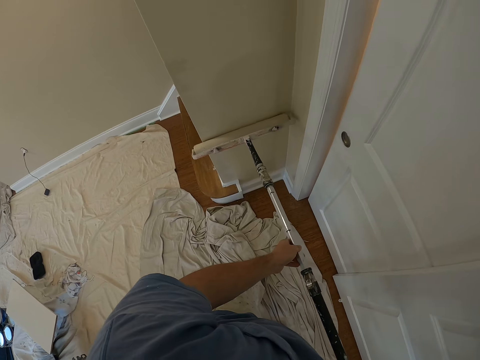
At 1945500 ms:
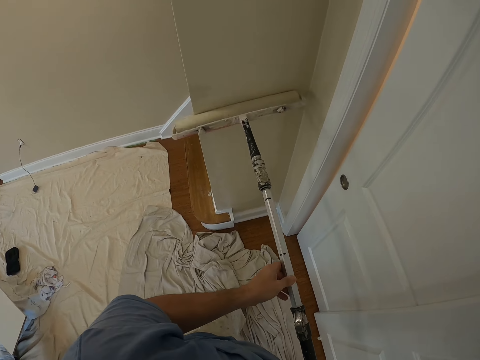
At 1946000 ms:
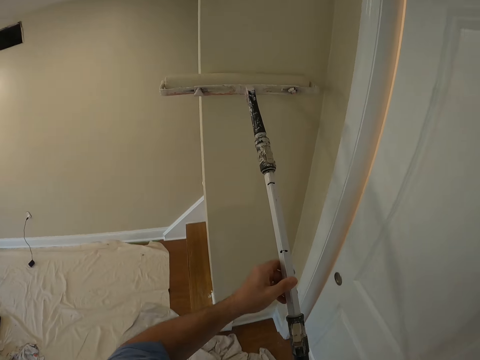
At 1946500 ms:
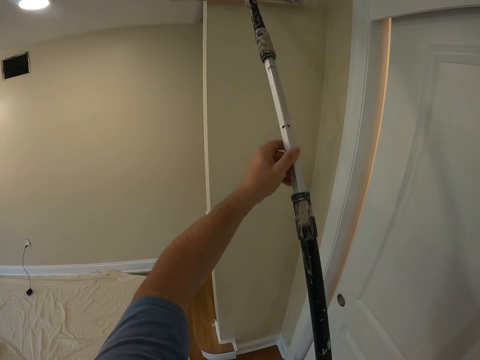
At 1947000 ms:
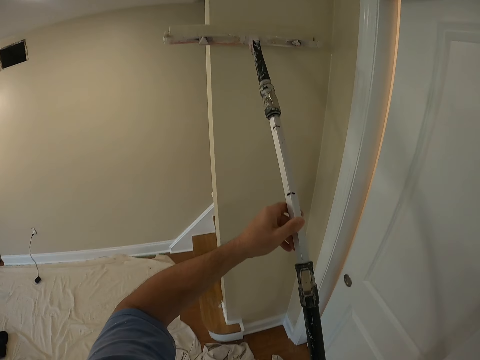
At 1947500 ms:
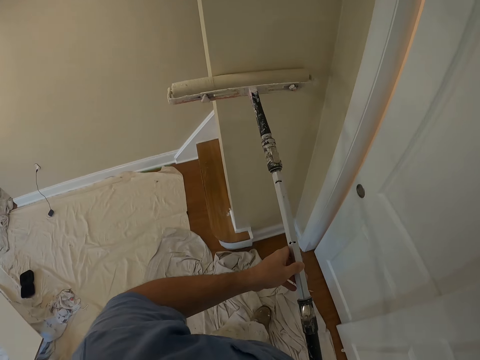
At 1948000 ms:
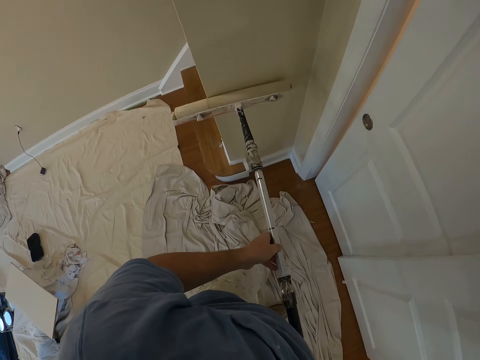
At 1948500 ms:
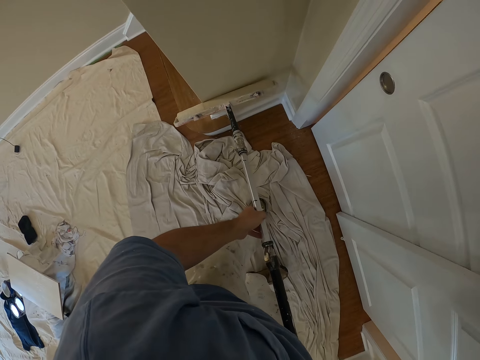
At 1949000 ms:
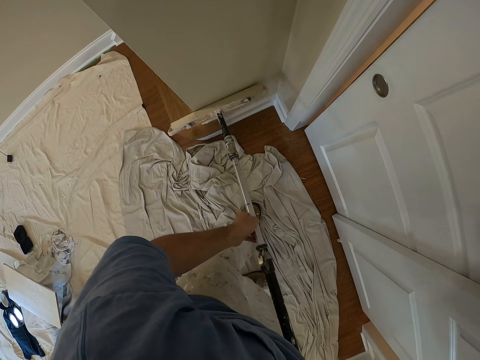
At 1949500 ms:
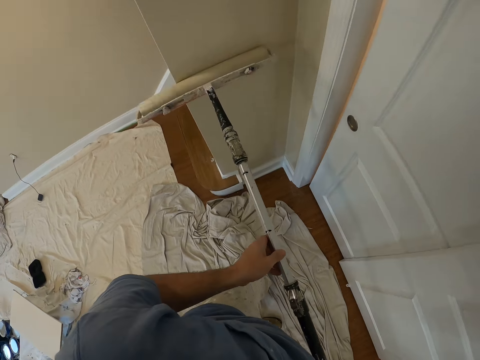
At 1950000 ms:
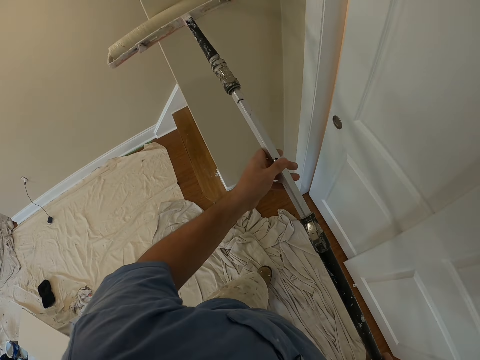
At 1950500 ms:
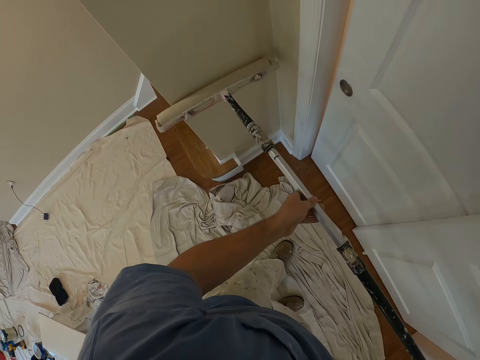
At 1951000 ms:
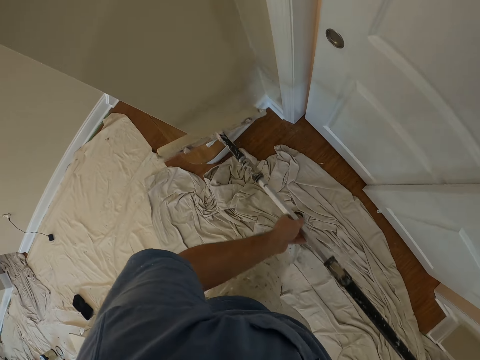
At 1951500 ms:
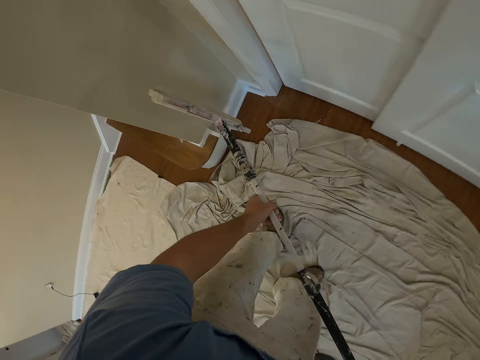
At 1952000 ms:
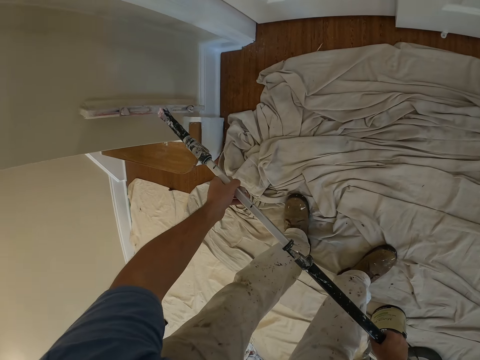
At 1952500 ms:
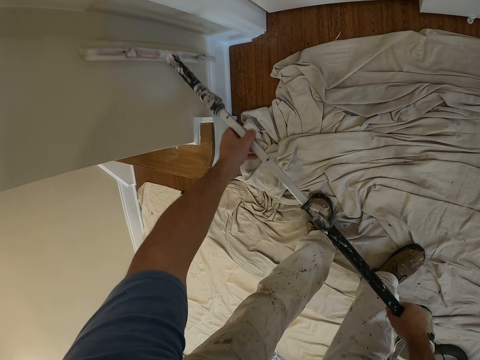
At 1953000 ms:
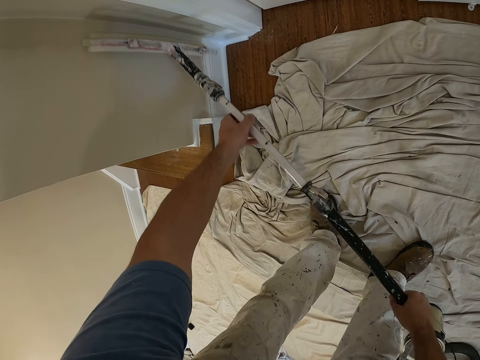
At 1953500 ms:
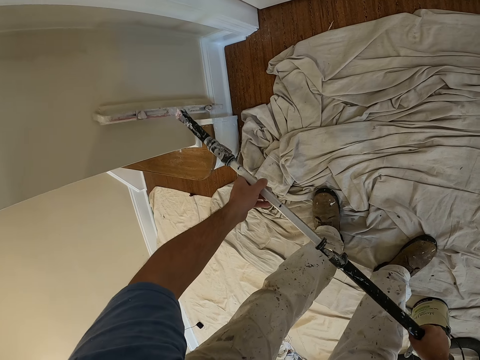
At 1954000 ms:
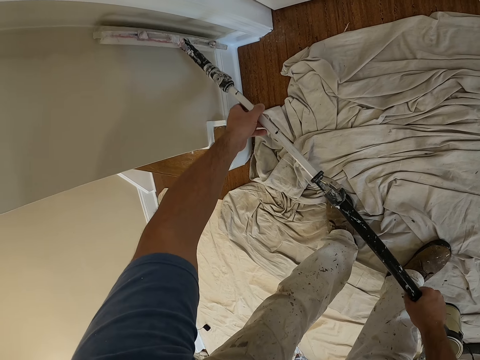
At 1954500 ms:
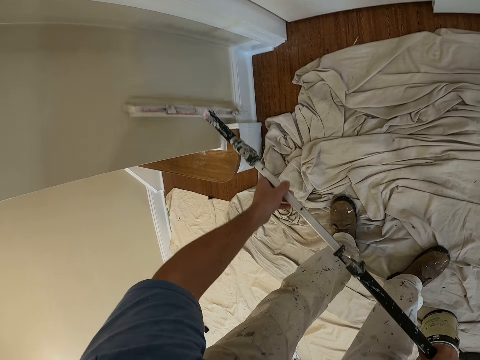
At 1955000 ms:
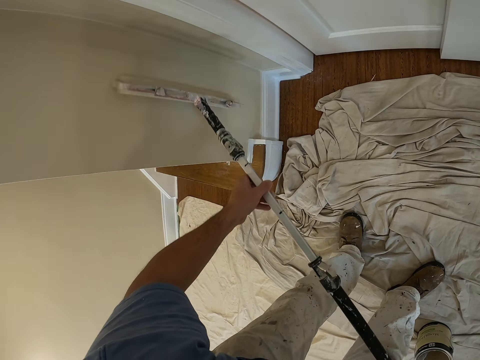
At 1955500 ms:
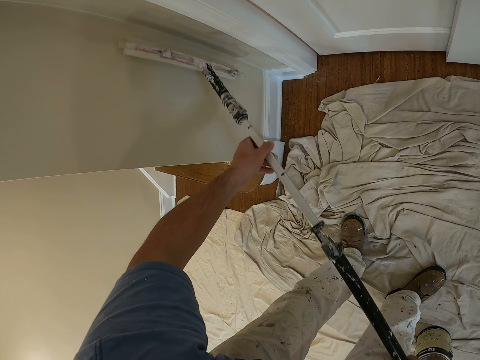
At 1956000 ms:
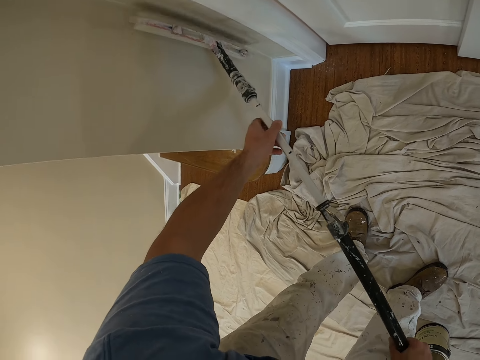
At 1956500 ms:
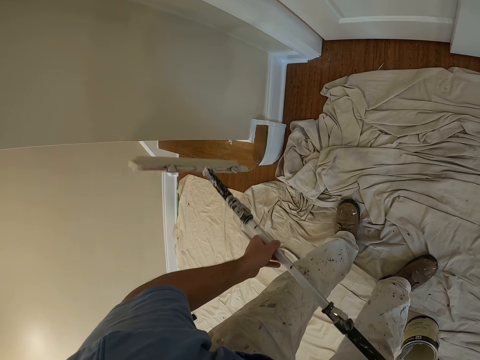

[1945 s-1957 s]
The camera wearer makes a step. They paint the wall with a roller brush, make a step, lift the roller brush, make a step and paint the wall with the roller brush.

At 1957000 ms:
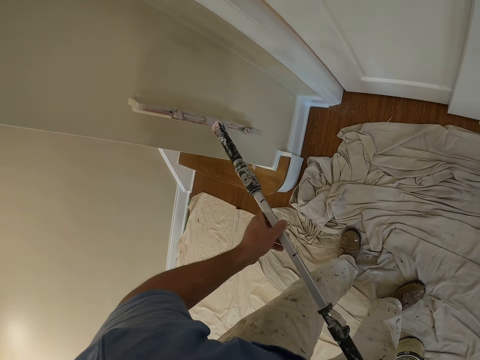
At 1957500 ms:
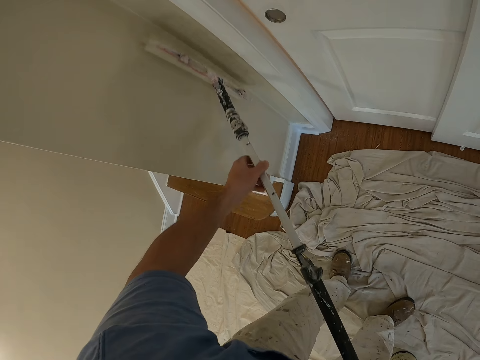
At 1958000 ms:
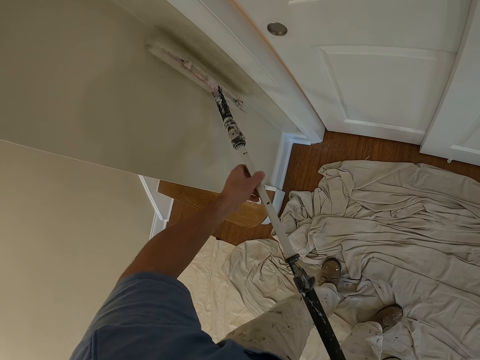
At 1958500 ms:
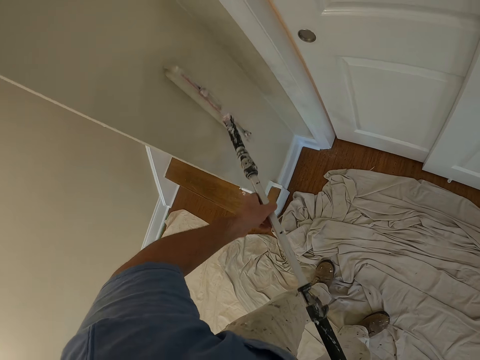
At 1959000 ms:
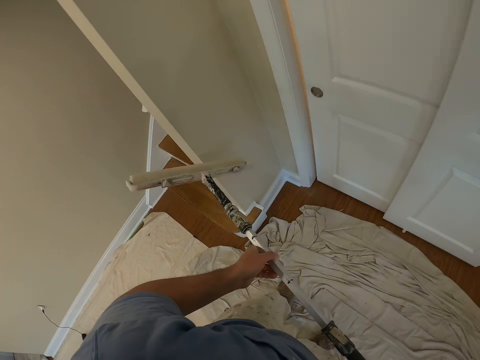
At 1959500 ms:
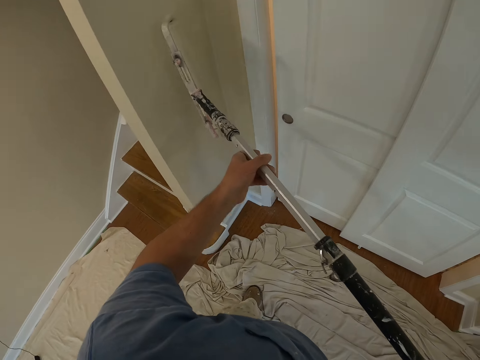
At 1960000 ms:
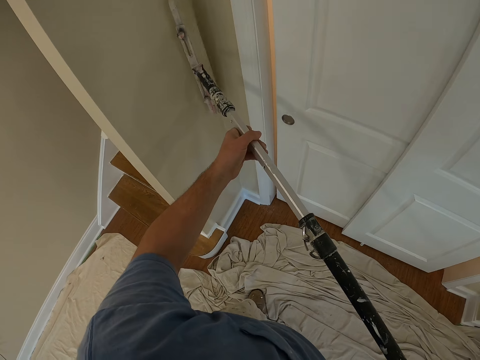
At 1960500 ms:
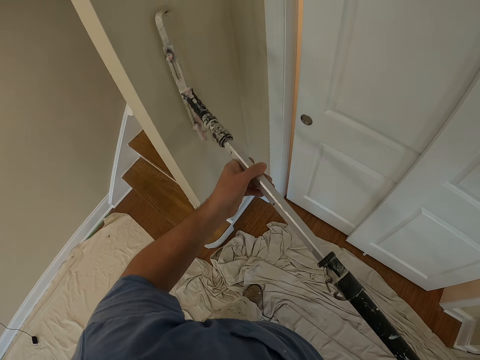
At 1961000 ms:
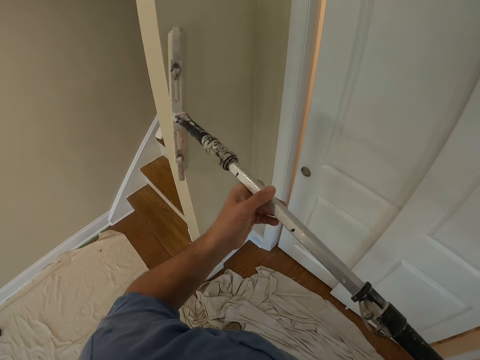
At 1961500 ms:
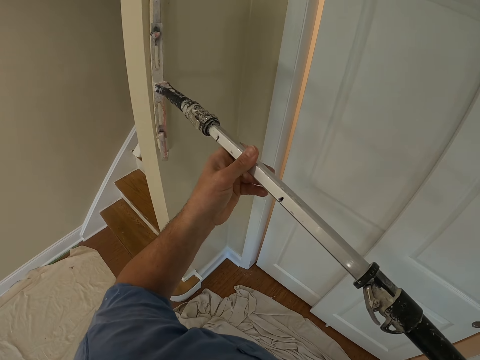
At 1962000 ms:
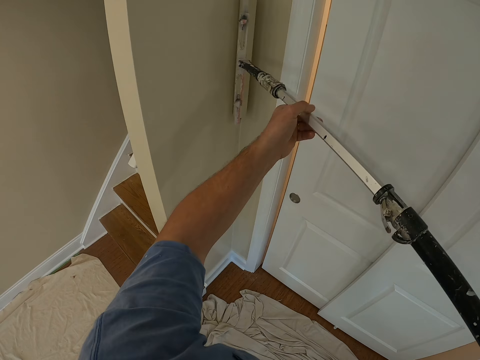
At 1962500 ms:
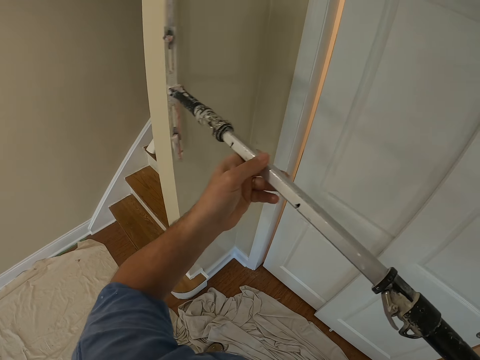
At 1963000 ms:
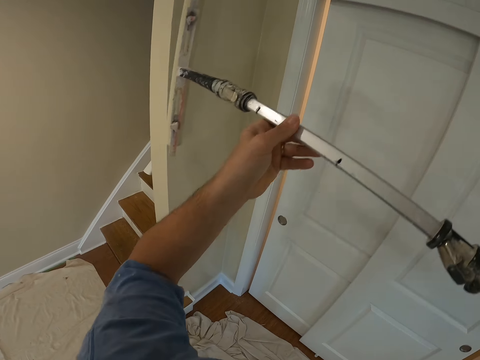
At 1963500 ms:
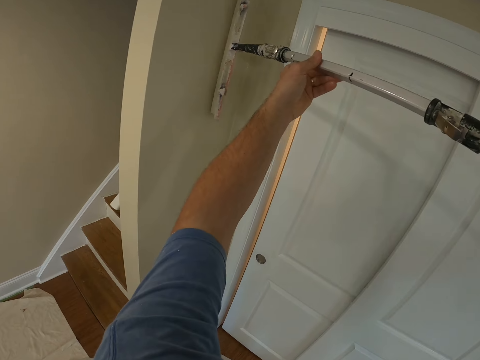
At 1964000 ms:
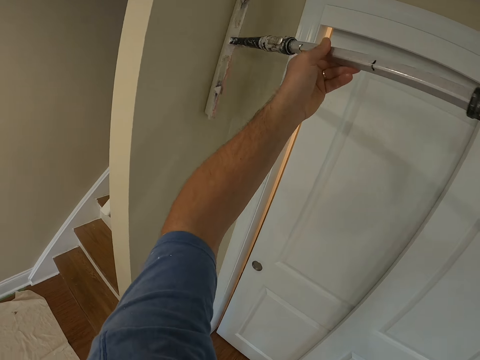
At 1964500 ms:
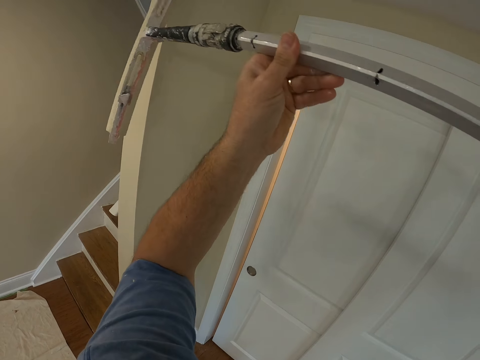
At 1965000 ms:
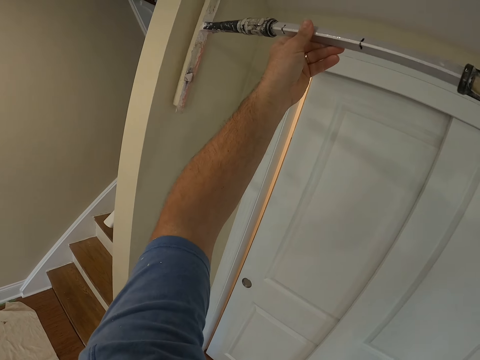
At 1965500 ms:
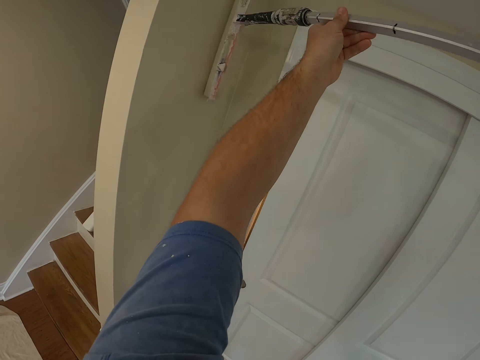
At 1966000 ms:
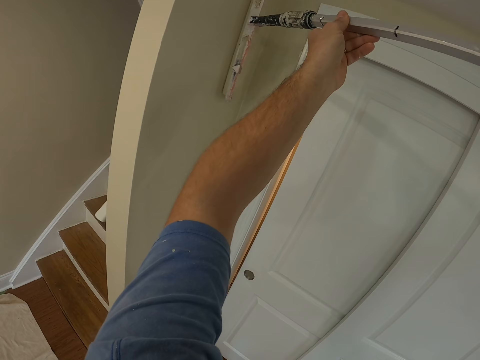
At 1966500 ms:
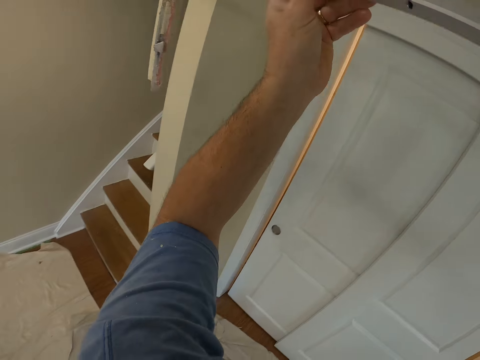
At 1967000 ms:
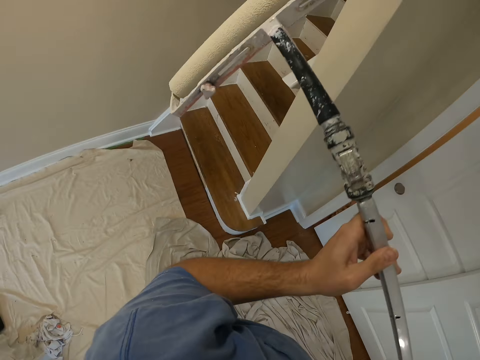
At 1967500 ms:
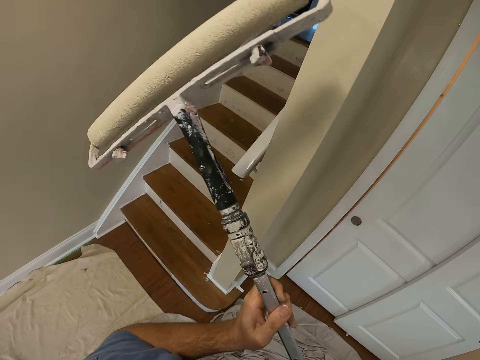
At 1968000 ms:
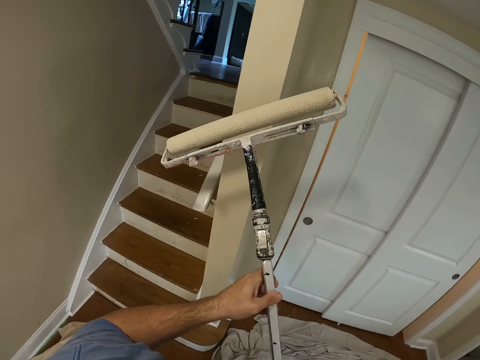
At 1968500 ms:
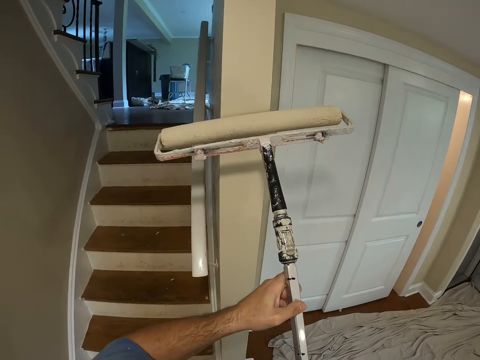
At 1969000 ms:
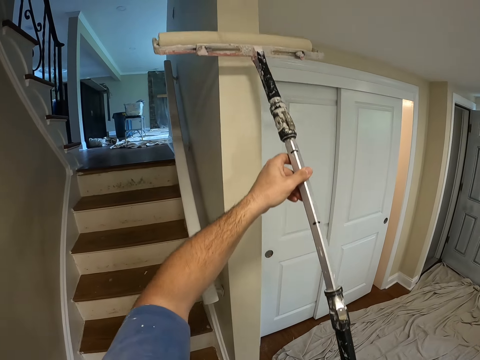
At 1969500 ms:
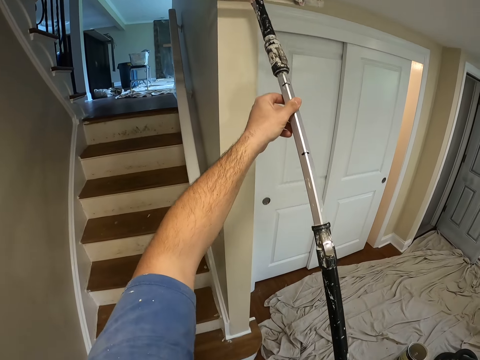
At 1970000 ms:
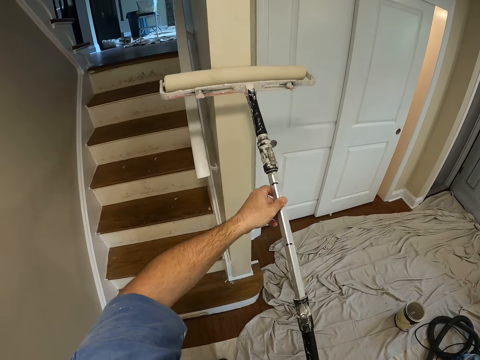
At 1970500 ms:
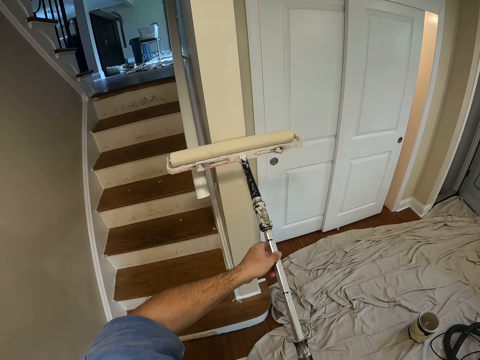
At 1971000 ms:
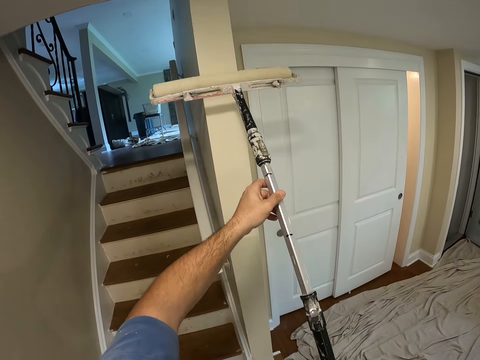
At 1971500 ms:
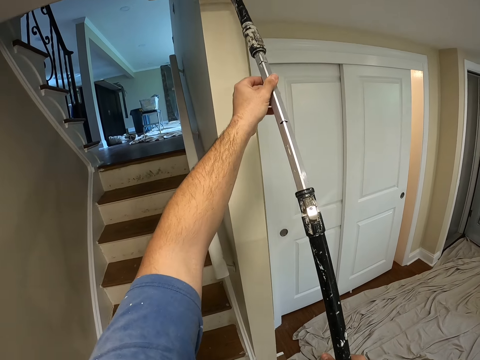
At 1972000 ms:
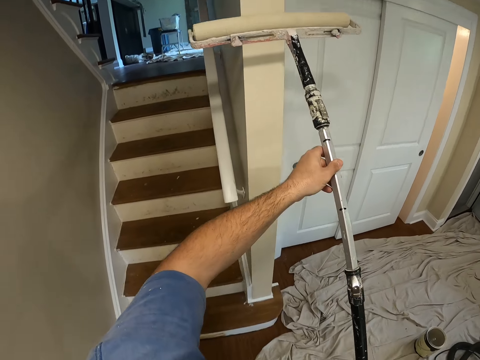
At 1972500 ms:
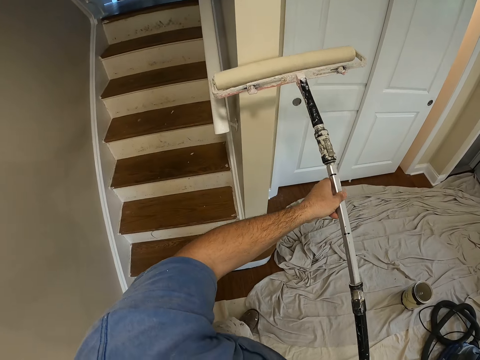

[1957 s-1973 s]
The camera wearer turns the roller brush. They paint the wall with the roller brush. They lift the roller brush, make a step and paint the wall with the roller brush.
